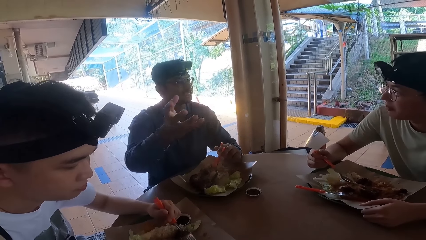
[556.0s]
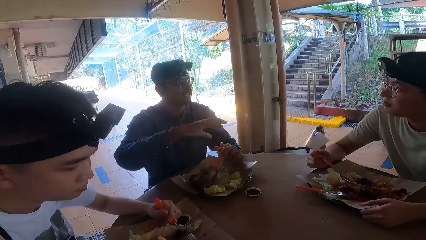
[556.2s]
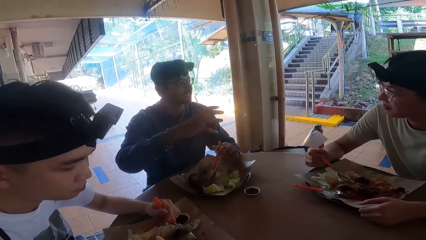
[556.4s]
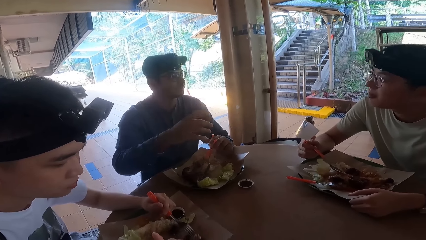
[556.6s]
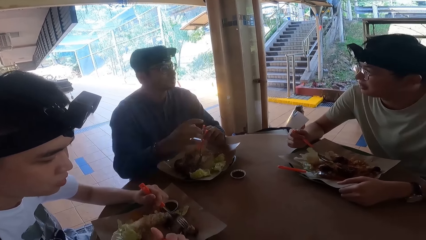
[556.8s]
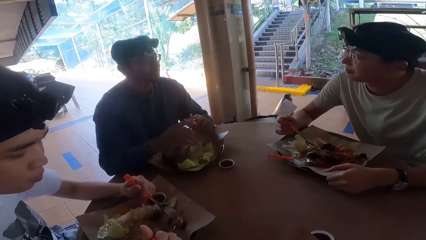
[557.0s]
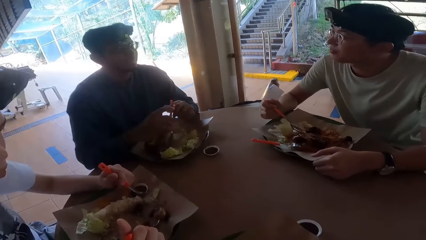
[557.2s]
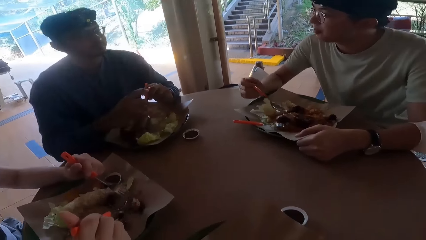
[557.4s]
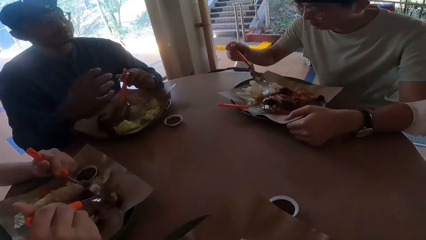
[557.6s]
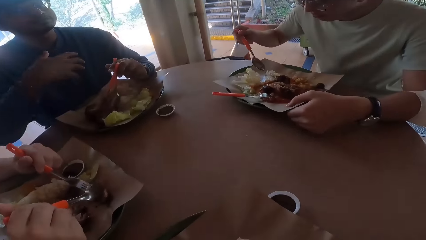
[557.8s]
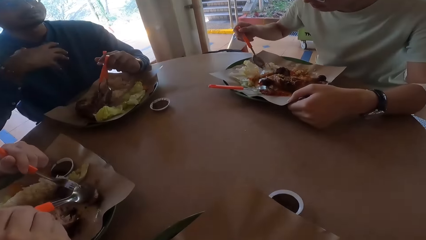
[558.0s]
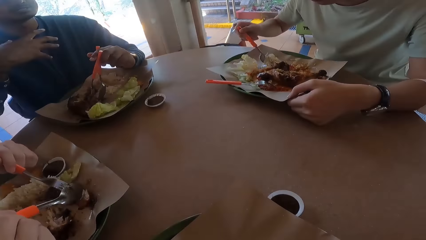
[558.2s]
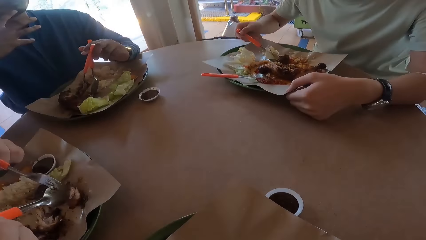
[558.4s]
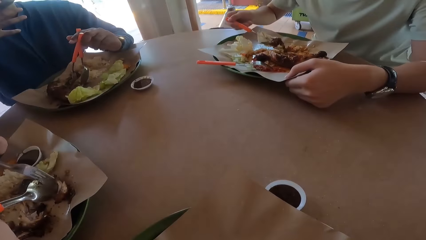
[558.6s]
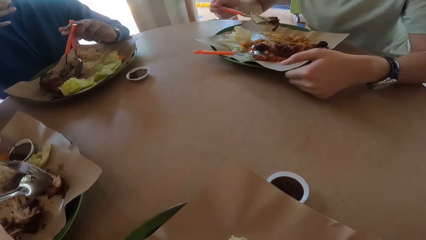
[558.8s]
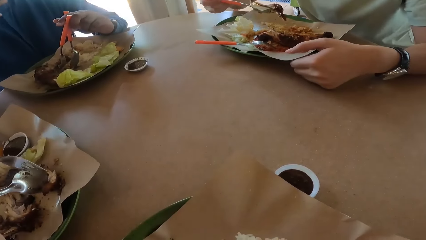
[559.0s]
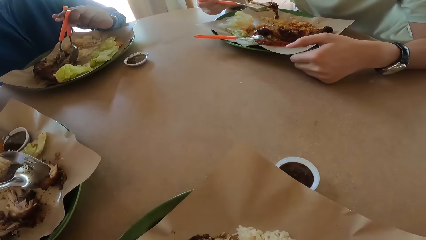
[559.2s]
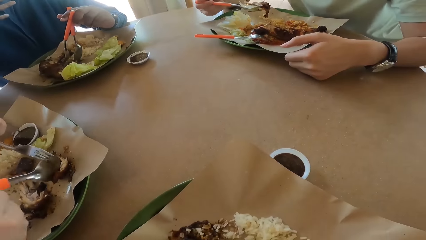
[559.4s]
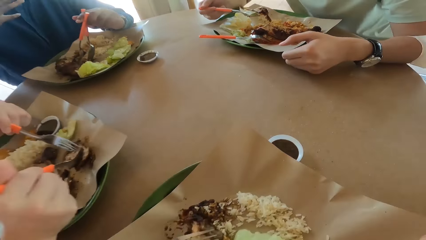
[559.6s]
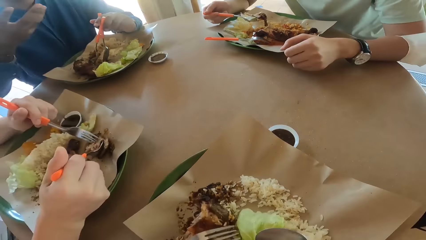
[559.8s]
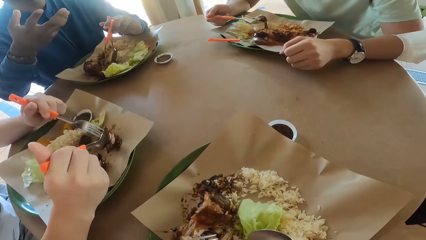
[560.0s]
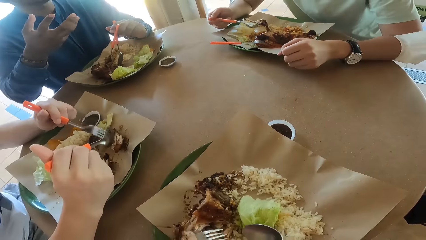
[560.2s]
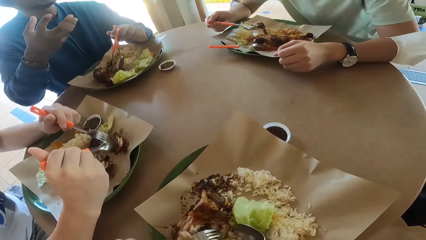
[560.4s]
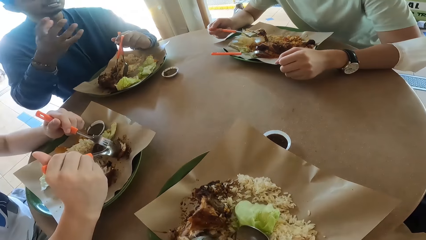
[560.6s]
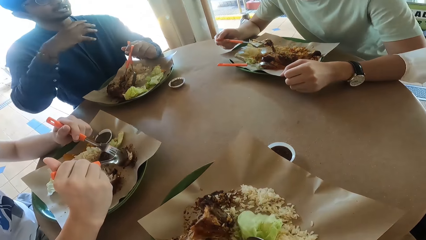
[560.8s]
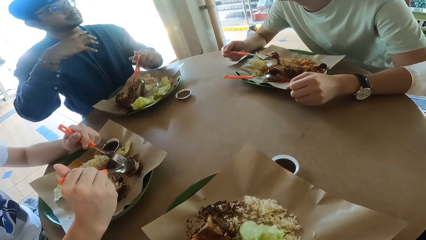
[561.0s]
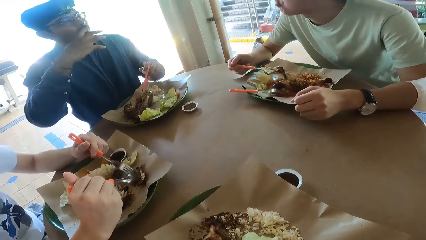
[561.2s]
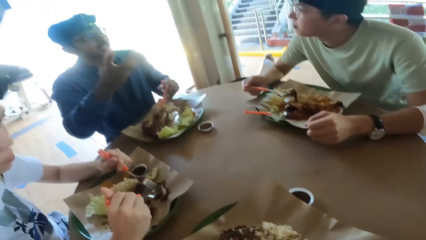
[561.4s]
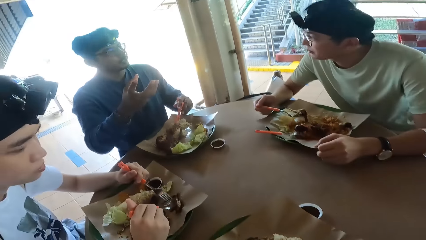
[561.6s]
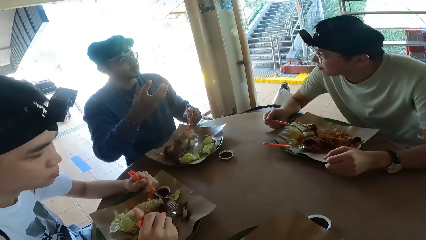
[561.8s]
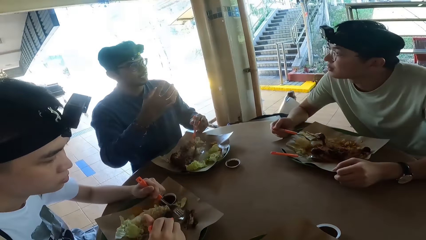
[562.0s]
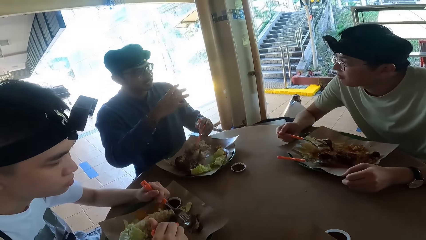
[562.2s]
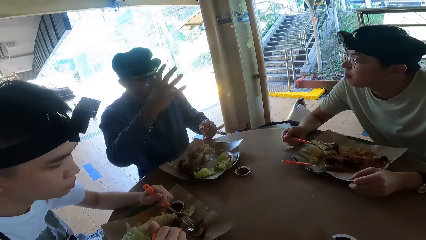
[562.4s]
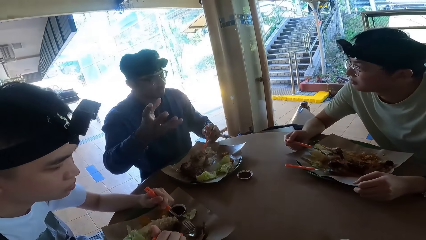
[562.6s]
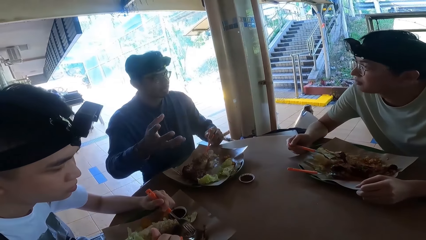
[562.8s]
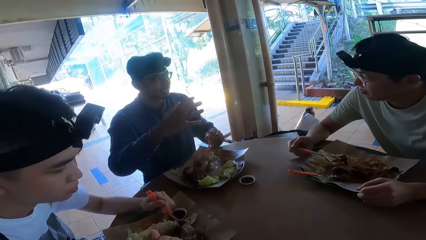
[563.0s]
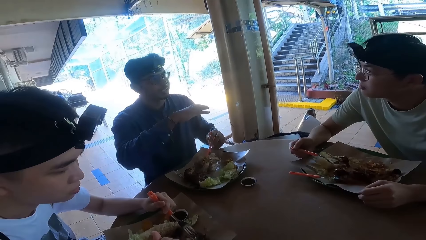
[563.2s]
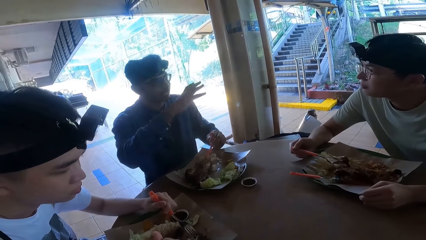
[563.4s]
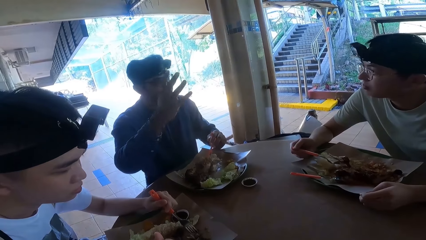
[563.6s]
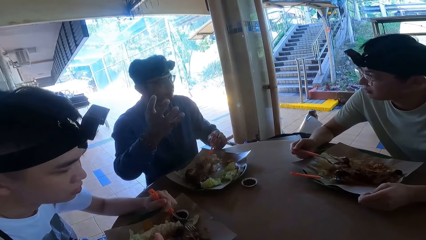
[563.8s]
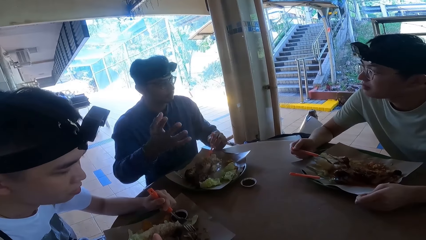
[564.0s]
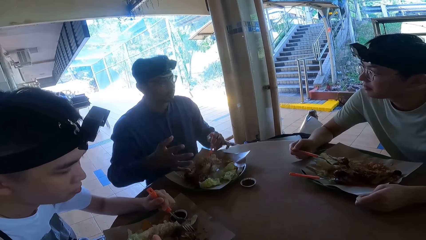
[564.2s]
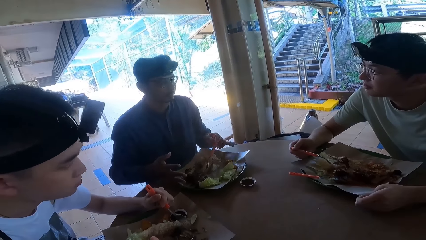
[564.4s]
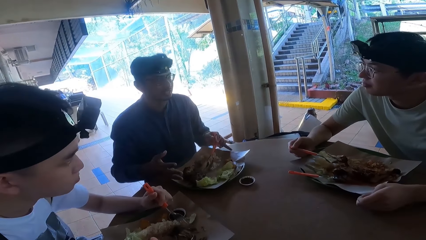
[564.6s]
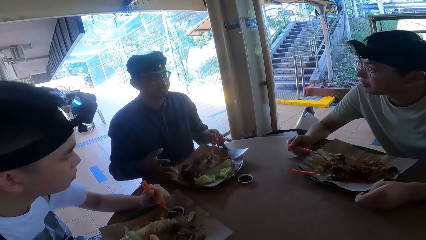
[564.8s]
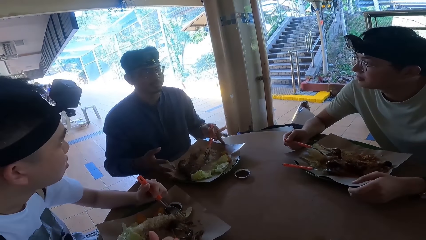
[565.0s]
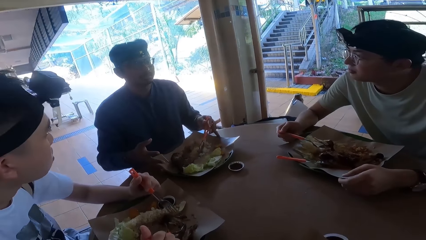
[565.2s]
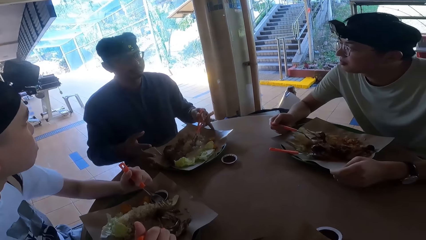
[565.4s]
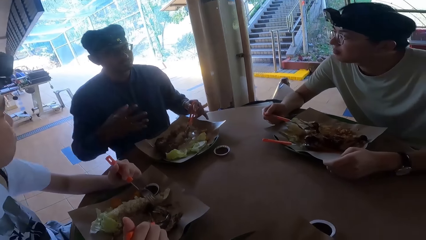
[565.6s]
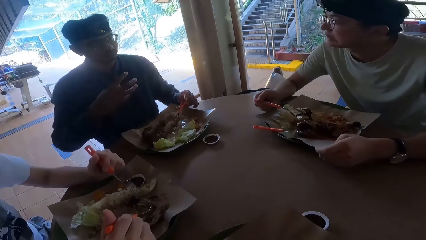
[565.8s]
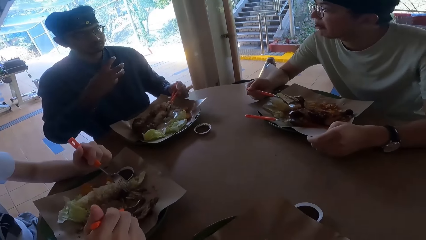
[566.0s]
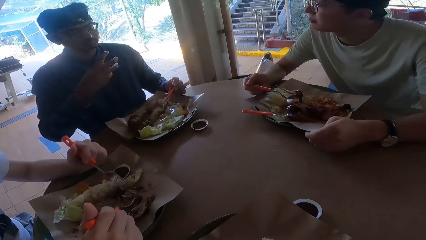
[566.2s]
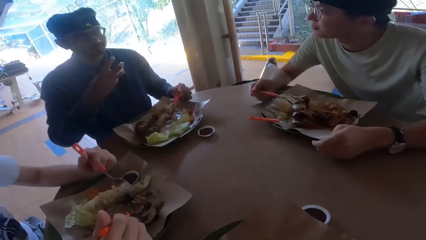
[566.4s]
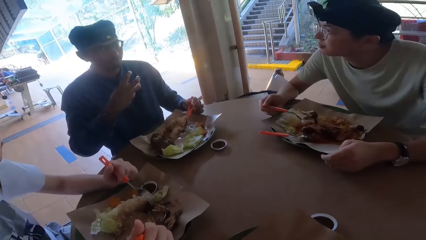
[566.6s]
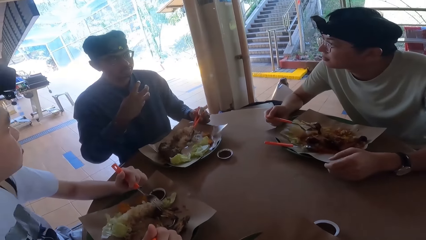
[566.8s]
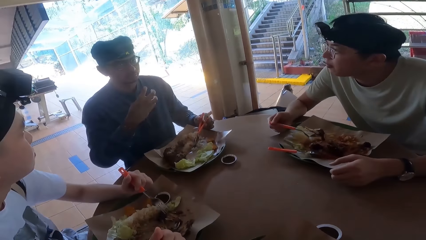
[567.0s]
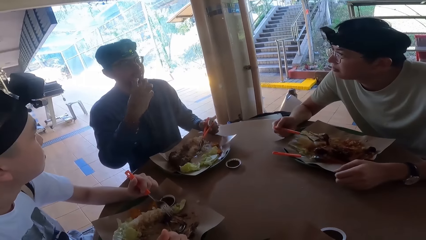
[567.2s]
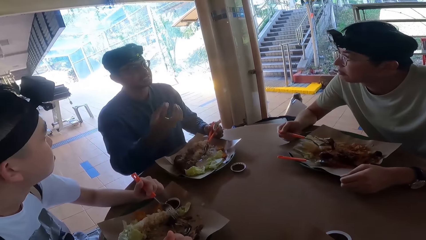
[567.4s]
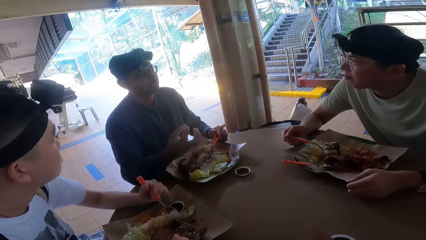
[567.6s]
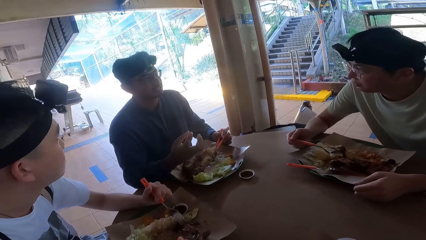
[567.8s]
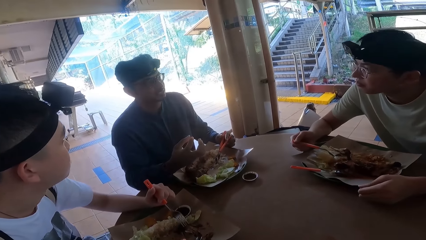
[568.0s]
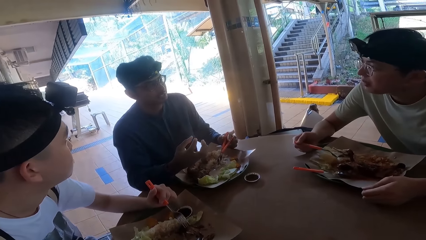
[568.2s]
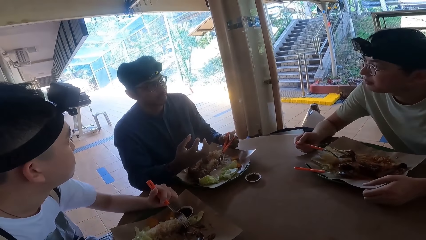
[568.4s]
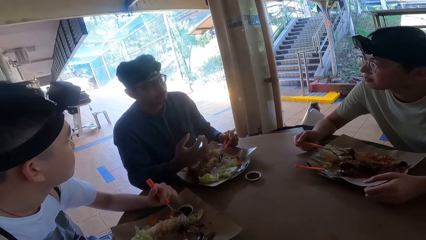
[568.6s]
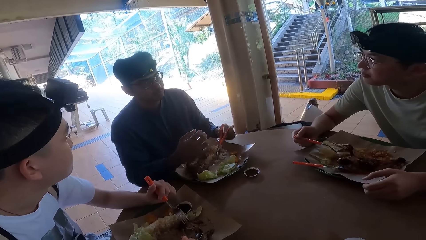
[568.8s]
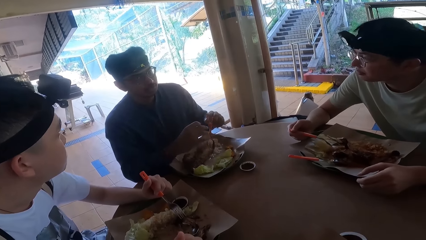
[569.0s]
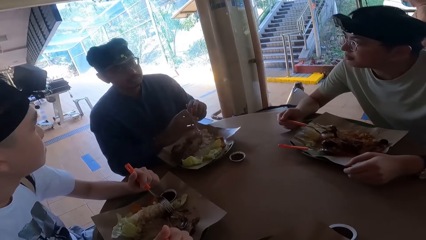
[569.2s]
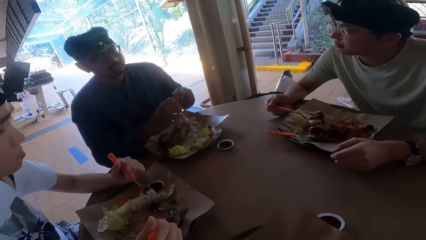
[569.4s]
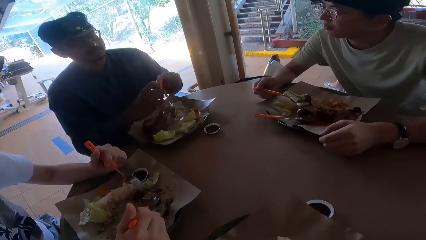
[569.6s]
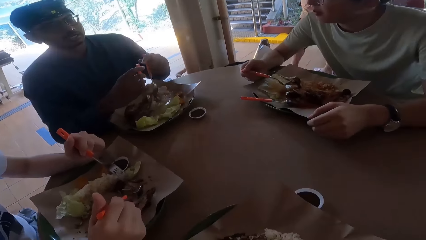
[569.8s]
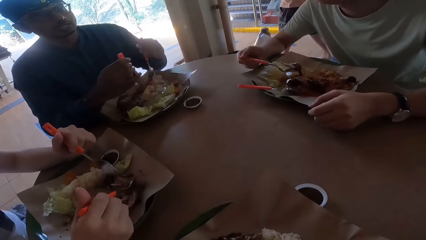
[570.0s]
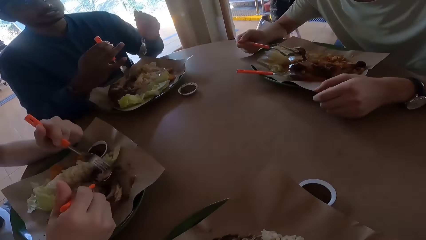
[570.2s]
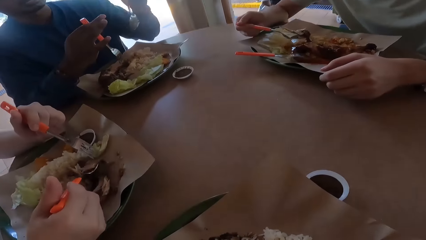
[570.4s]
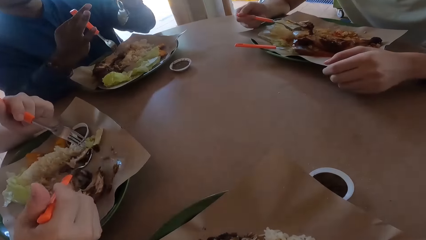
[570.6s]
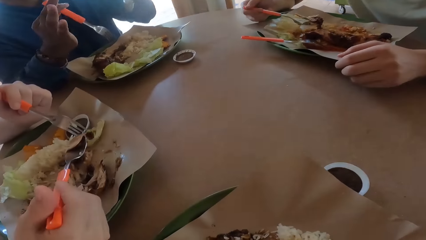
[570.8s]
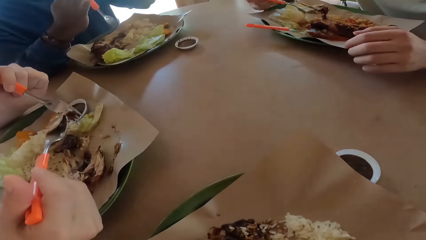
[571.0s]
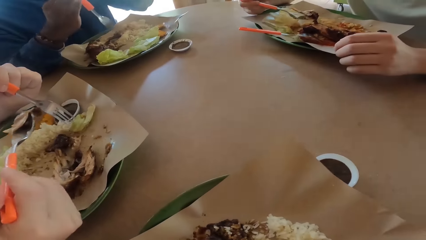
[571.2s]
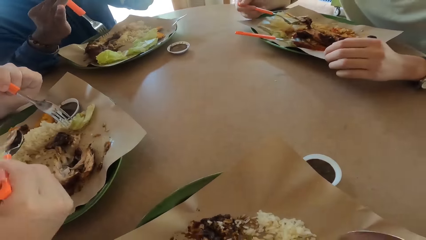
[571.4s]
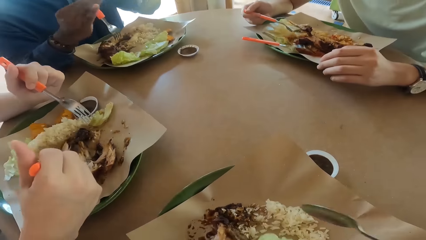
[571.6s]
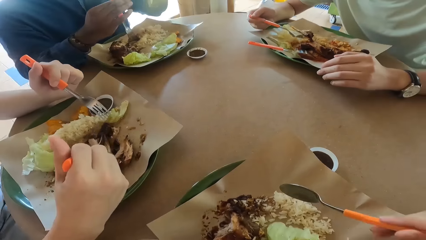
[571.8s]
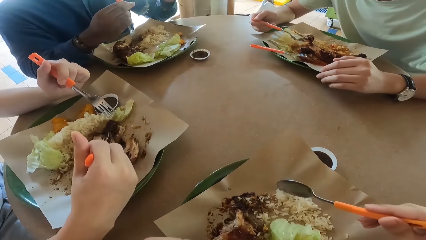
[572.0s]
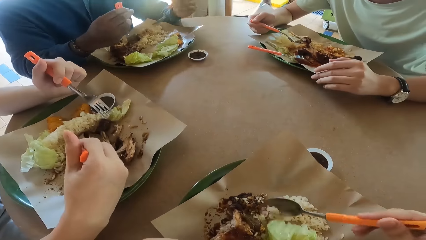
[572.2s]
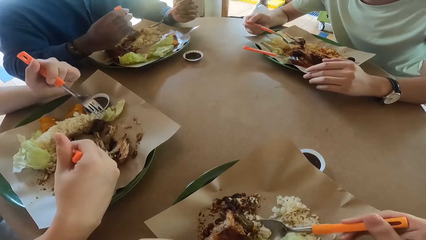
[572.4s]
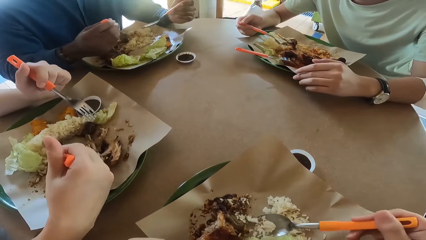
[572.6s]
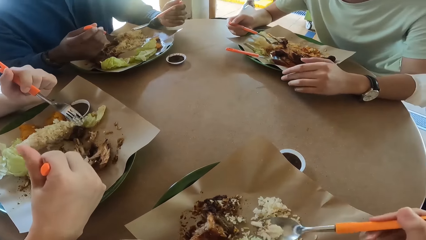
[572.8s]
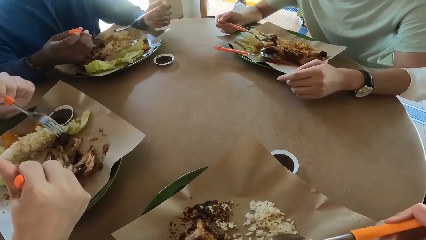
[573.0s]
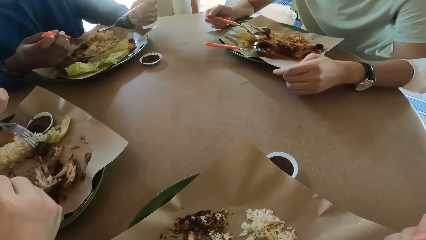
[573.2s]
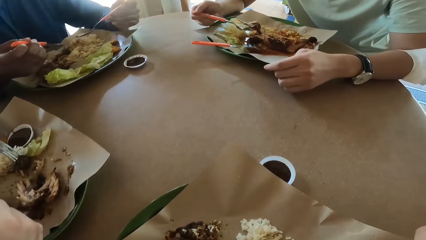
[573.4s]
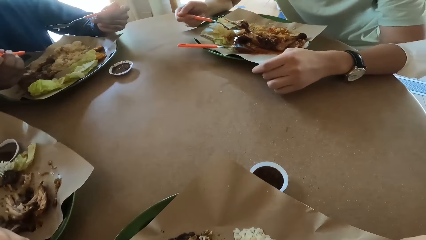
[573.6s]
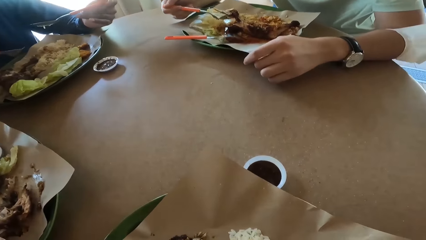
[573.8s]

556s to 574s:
A person eats food with a spoon. Another person eats food with a spoon. The camera wearer takes food with a spoon.
